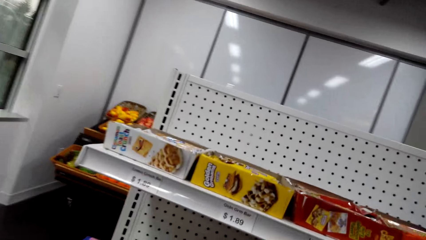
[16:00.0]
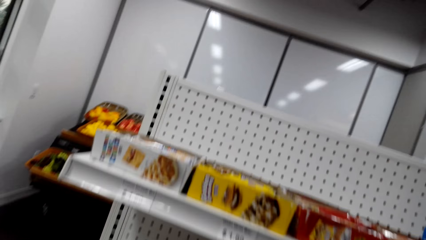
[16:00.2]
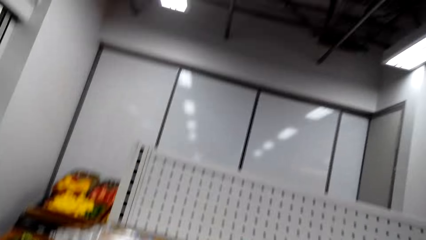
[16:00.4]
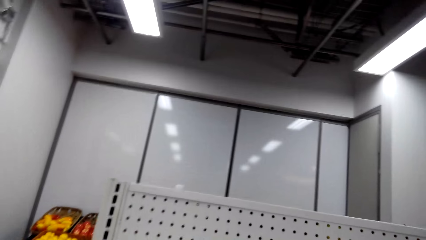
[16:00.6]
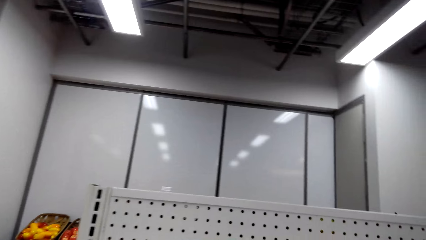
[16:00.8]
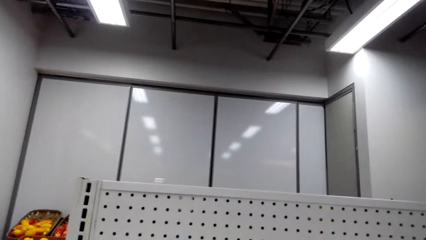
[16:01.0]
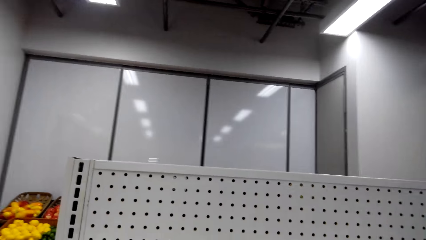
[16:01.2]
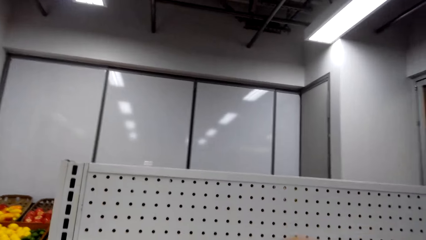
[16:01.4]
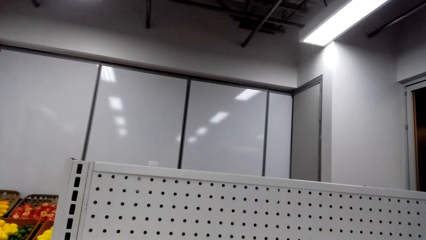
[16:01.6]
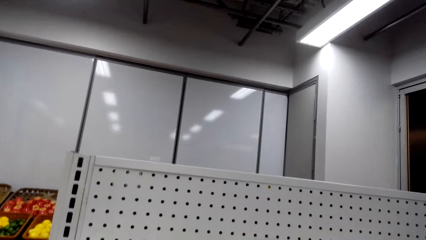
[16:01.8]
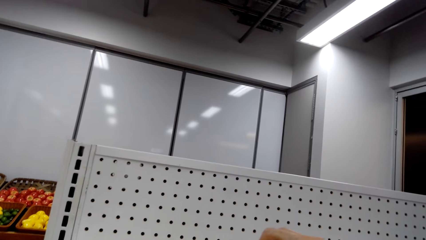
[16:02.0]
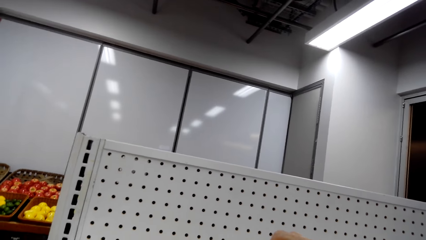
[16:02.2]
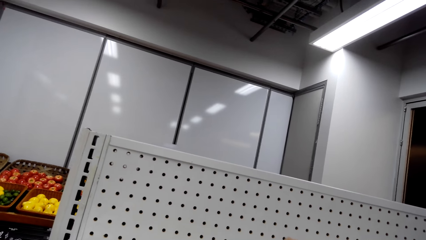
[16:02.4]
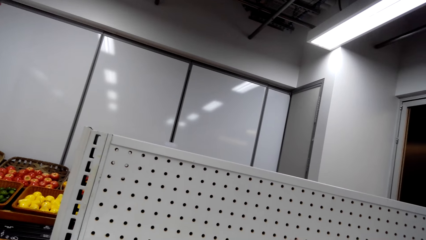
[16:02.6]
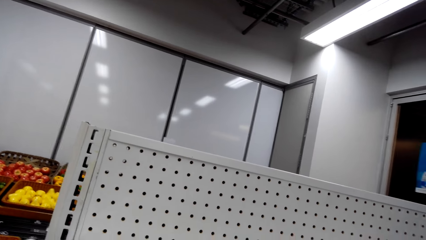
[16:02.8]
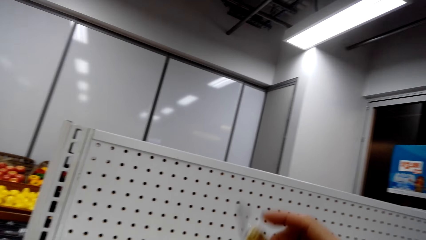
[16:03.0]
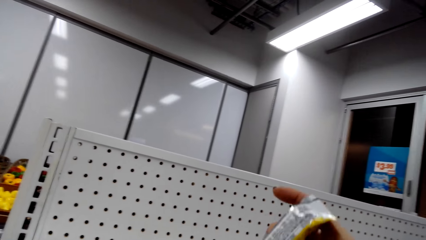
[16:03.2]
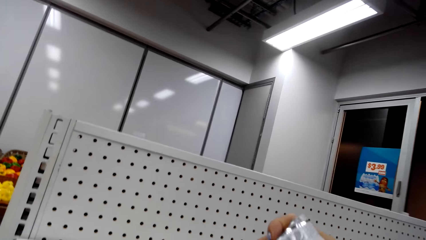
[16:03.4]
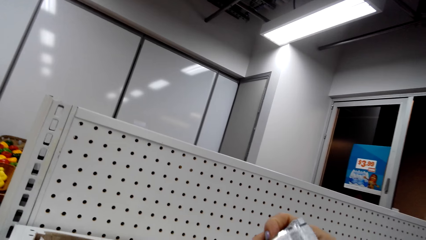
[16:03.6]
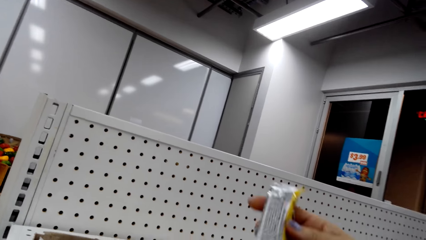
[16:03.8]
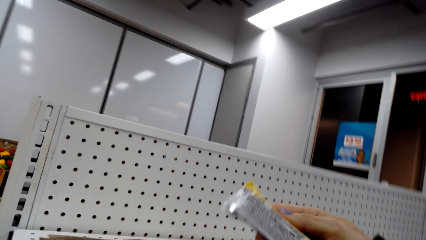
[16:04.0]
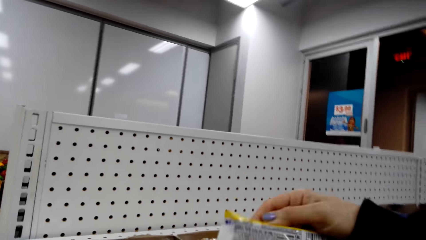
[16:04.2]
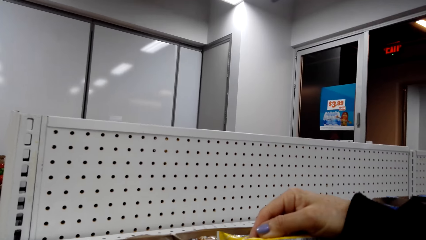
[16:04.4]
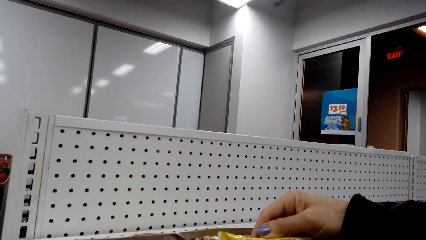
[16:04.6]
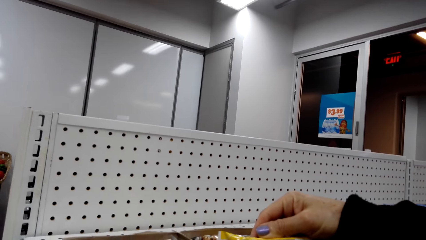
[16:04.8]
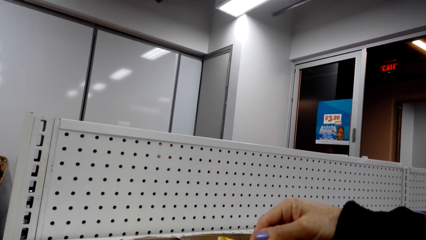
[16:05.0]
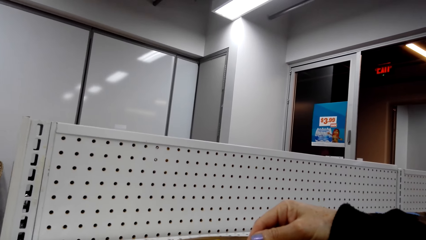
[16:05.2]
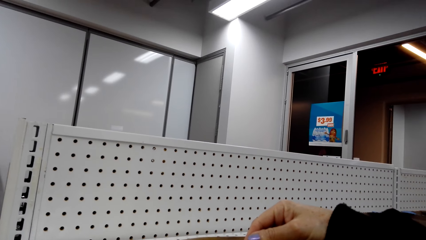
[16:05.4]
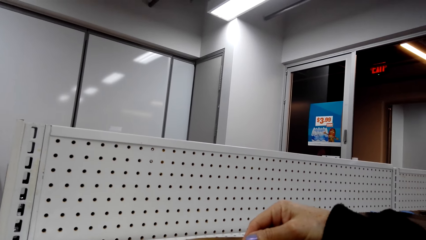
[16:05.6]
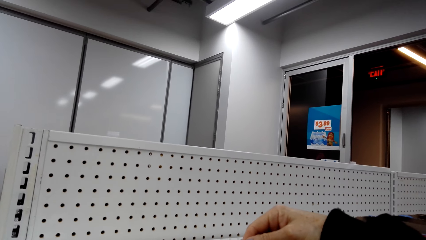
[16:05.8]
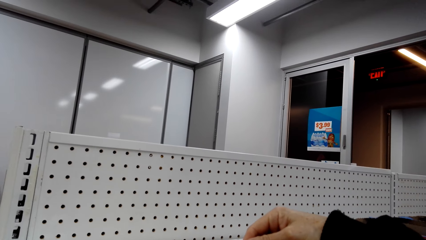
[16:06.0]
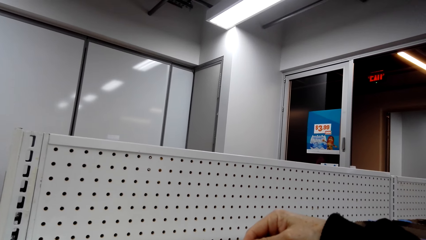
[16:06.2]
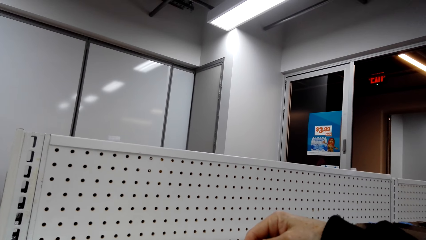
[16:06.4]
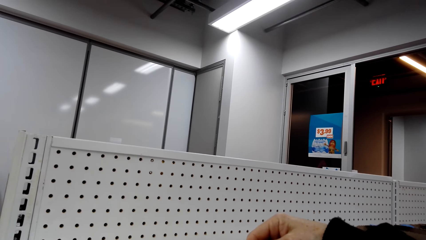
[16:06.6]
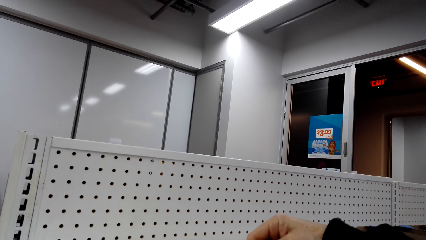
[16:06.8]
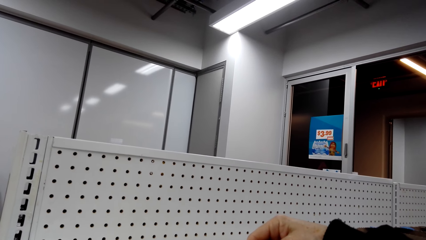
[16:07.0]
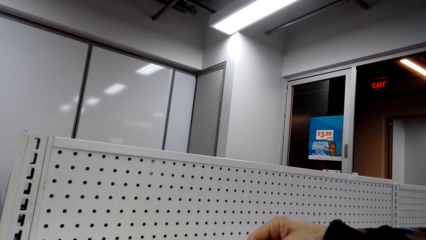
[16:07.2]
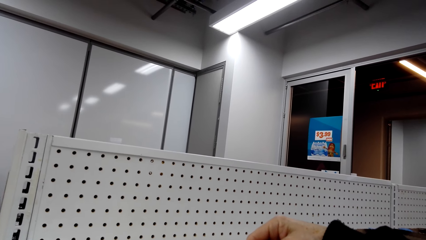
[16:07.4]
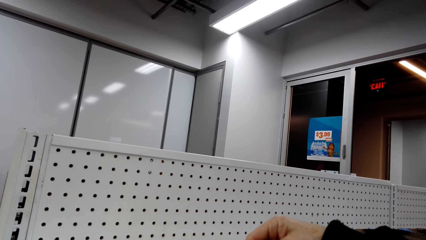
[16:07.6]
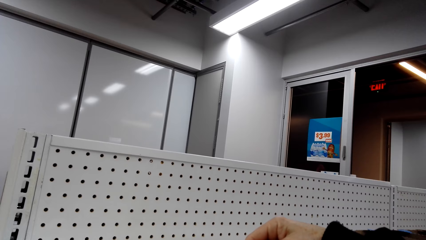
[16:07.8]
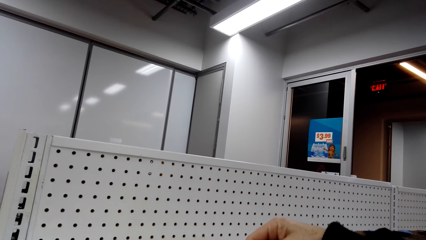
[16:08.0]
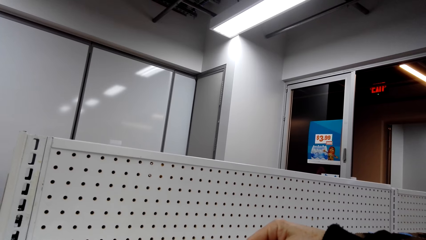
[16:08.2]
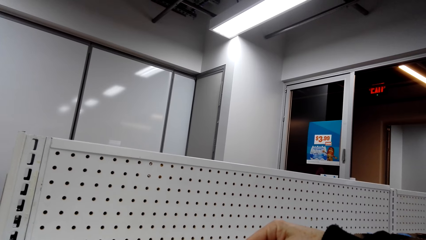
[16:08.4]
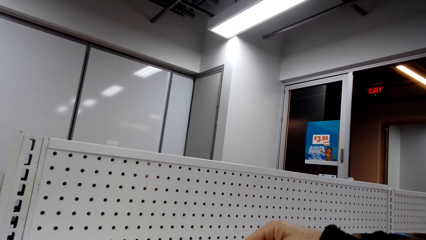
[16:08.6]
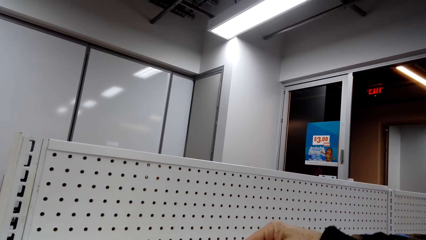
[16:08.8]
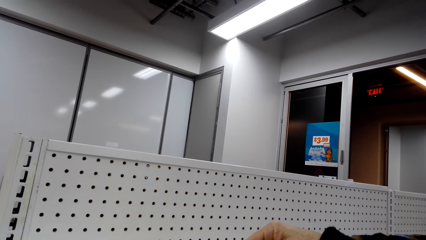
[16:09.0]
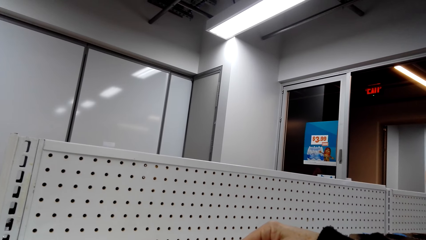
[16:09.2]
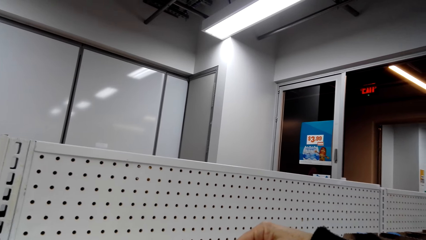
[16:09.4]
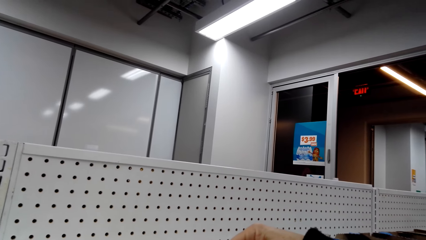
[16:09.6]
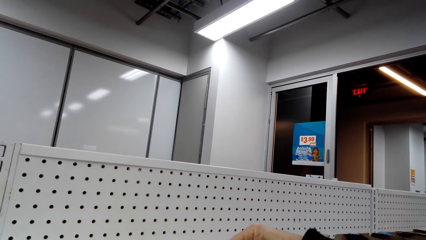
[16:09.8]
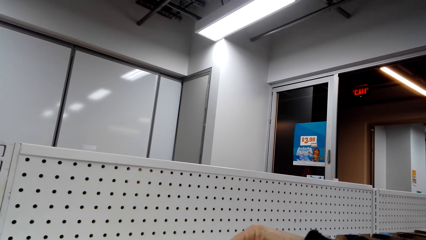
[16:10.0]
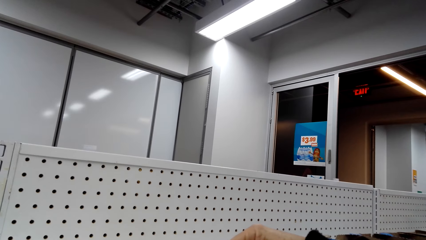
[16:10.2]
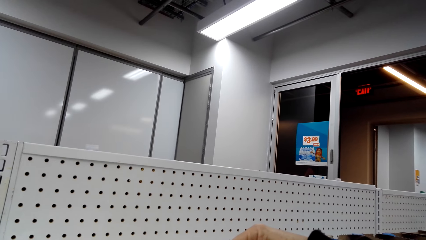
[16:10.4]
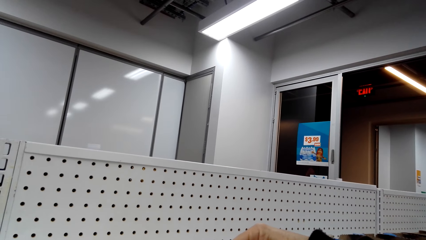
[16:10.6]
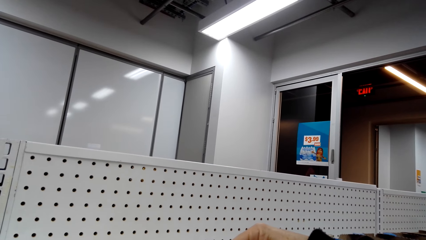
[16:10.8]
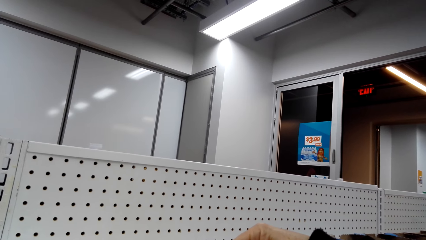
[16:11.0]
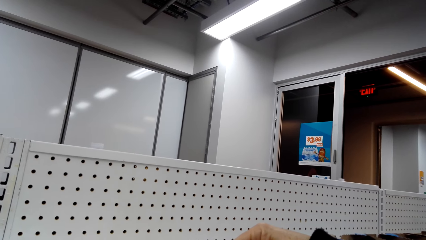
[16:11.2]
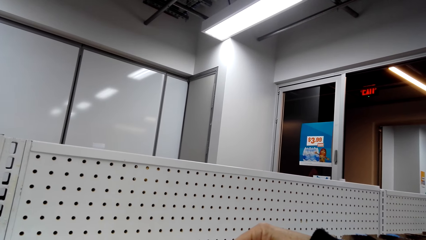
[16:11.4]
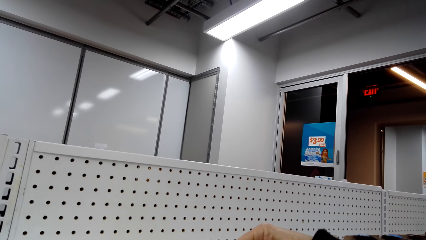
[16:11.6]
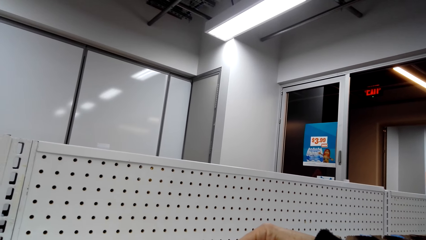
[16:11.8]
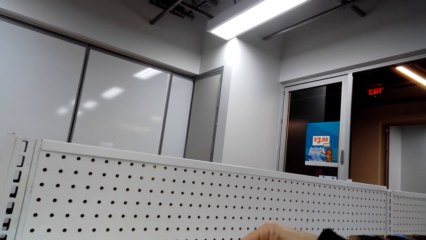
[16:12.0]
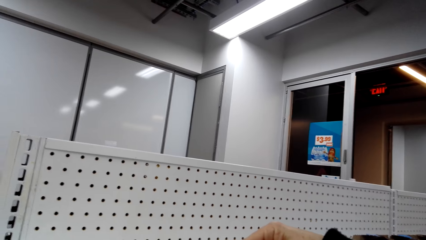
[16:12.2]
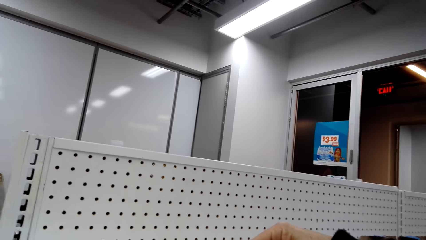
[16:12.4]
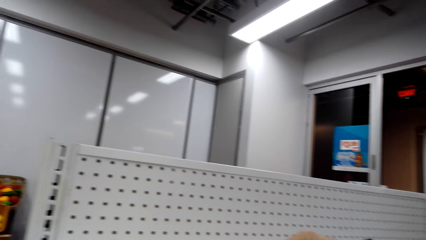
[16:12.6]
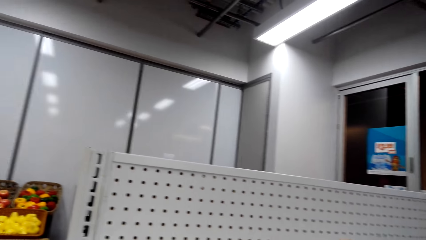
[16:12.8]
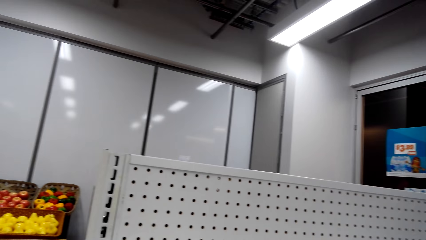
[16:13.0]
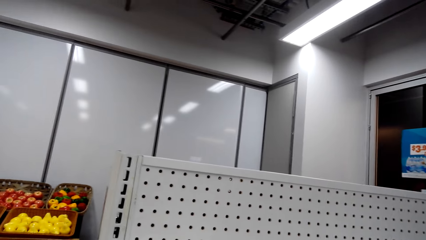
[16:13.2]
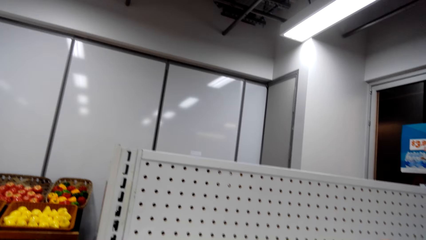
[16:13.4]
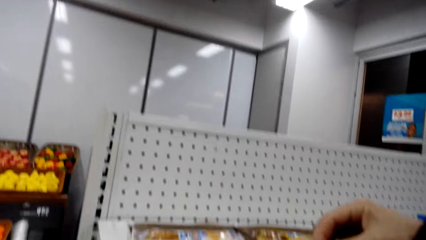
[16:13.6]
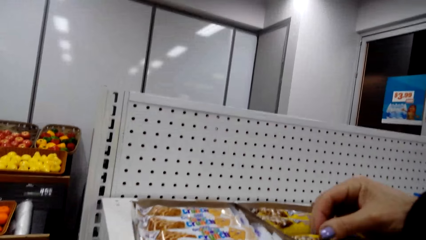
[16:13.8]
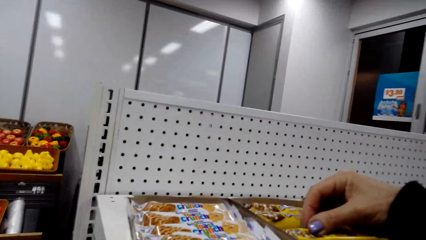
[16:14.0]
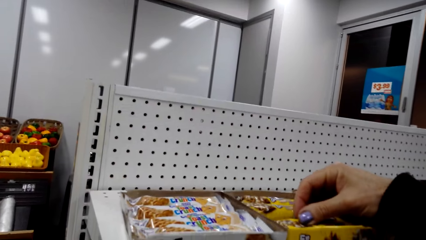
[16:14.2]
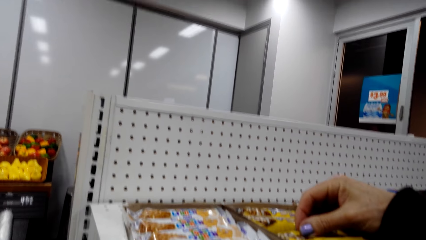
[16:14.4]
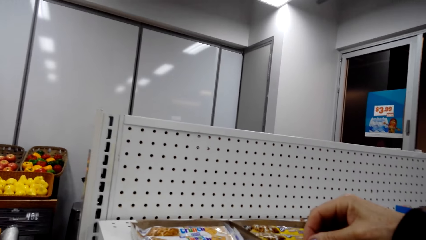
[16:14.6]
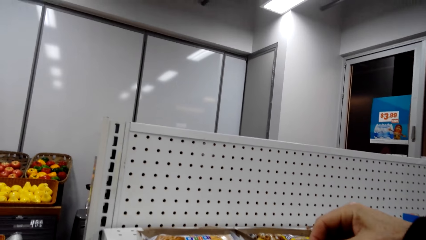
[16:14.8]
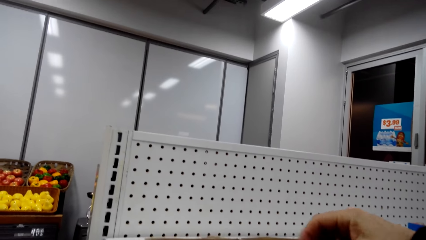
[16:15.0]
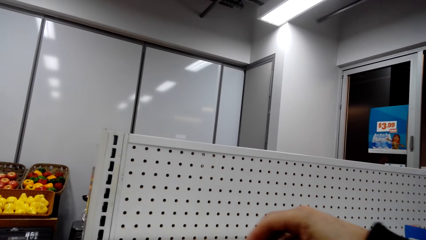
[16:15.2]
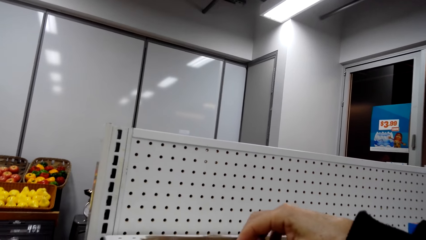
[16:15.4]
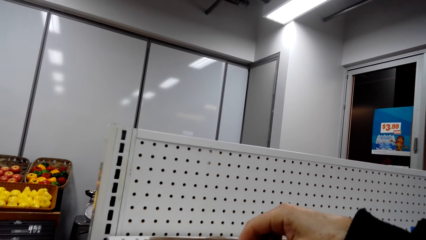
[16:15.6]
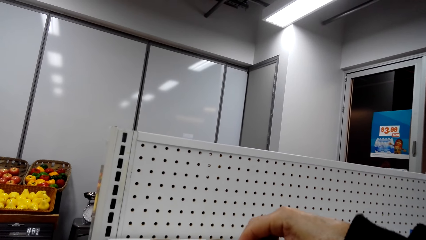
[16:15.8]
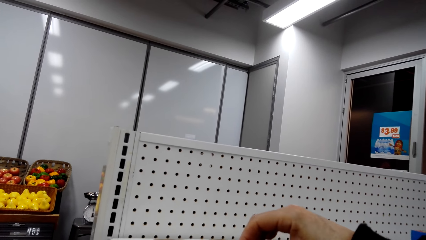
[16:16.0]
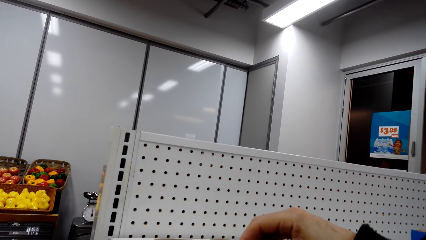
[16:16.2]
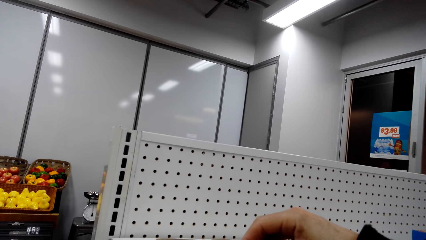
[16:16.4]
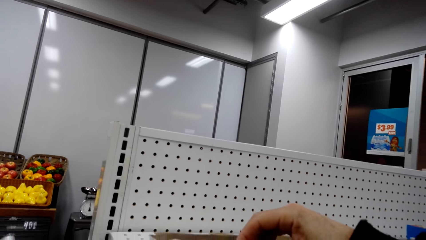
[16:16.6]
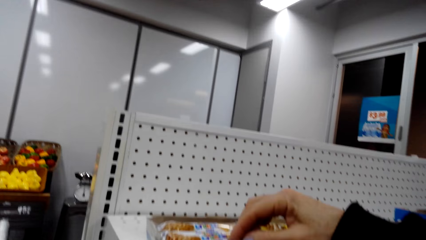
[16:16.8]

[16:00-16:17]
The camera wearer walks around a supermarket. They pick up snacks or a sachet from a shelf from the box. They adjust the snacks on the shelf. They examine the sachet. They look around the supermarket. They adjust the snacks on the shelf.
